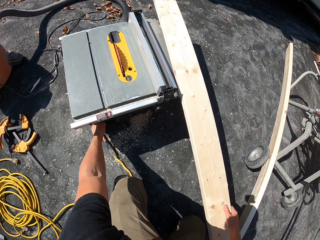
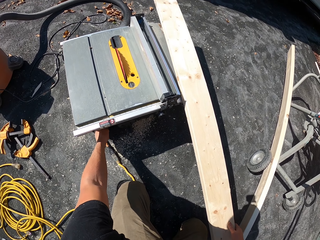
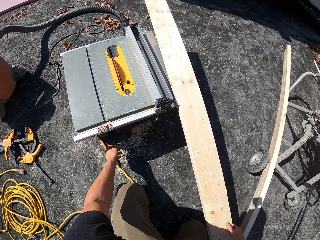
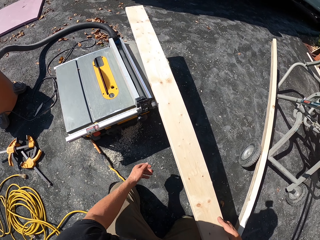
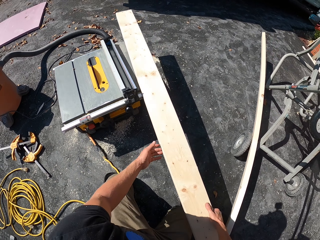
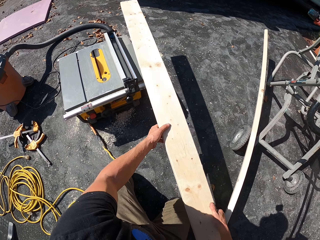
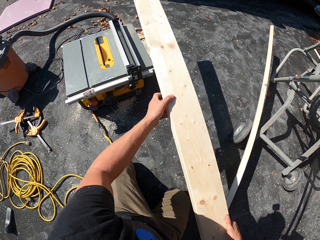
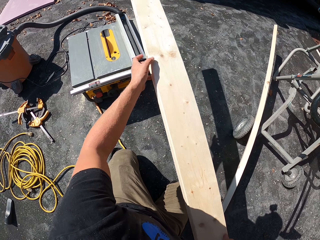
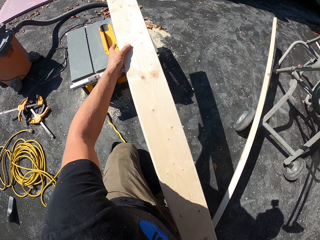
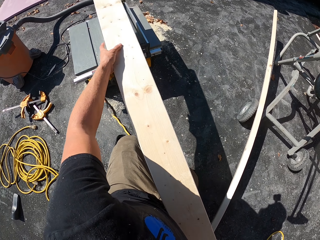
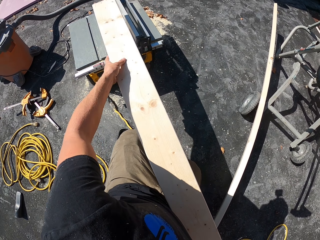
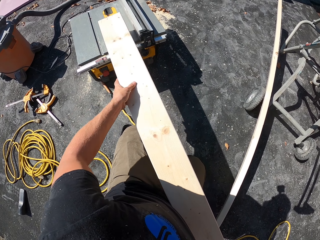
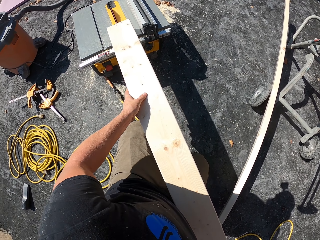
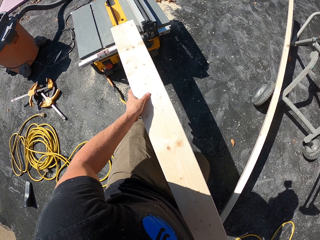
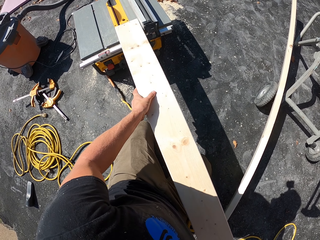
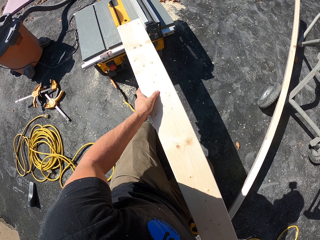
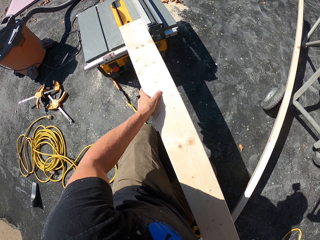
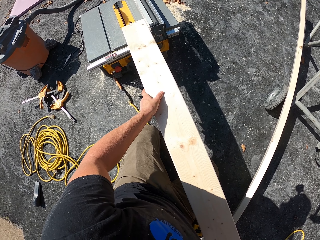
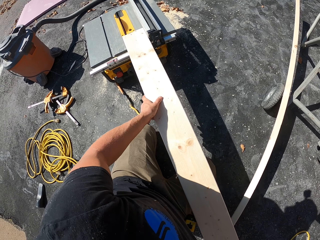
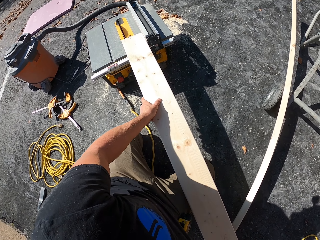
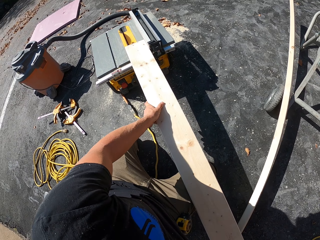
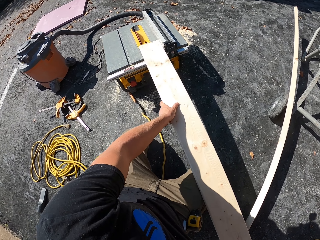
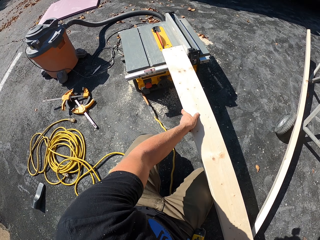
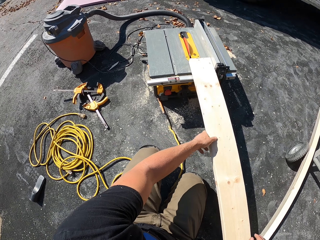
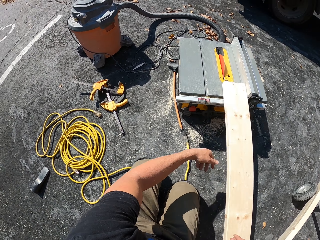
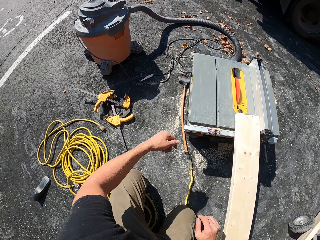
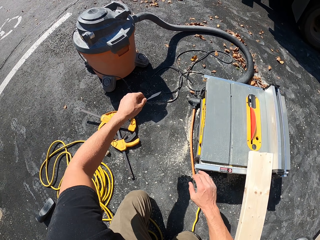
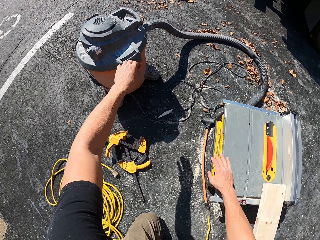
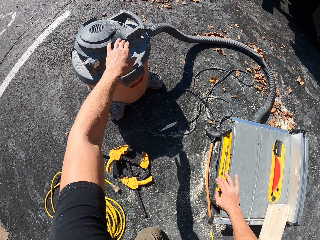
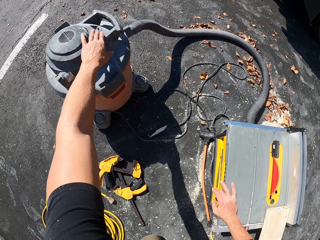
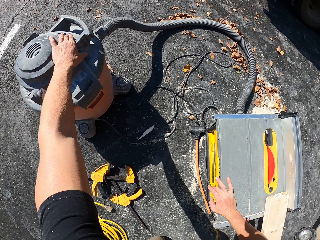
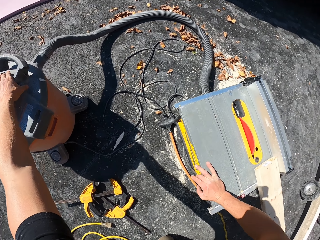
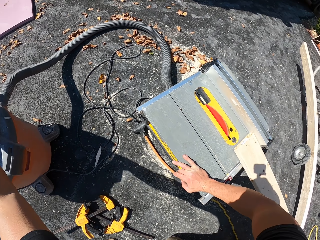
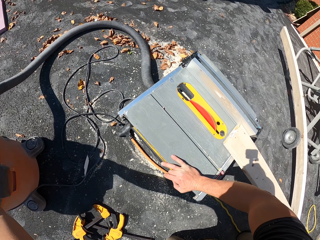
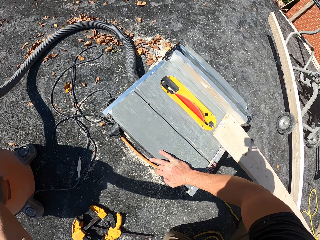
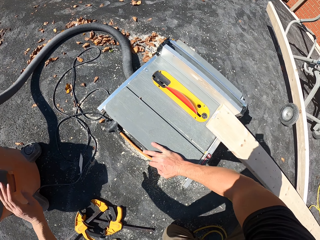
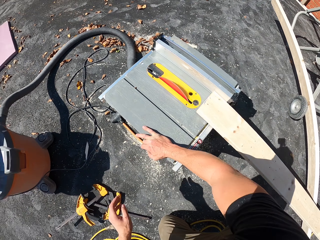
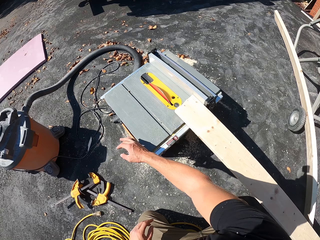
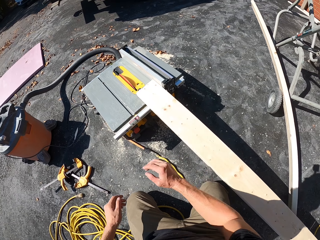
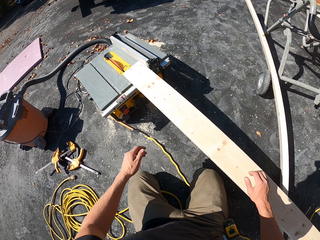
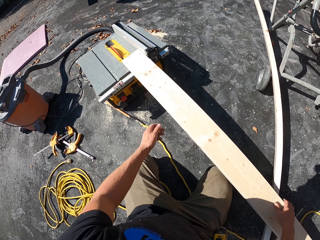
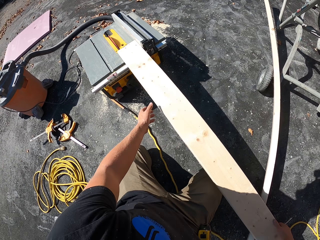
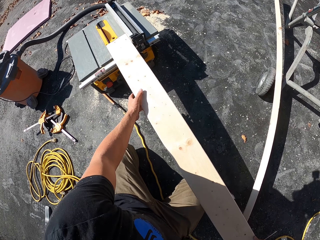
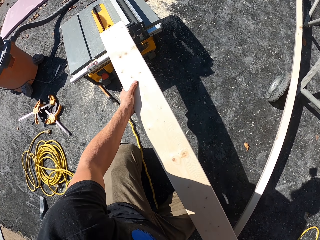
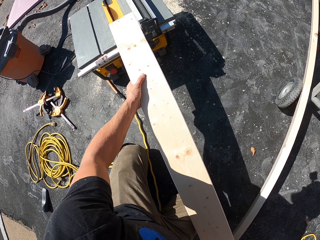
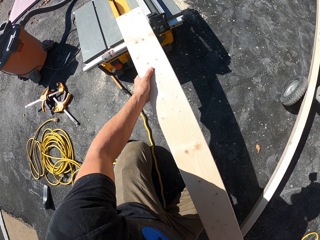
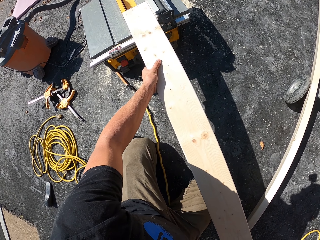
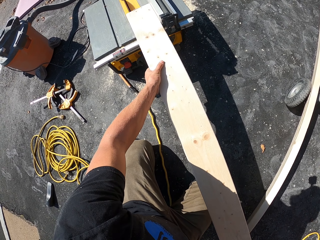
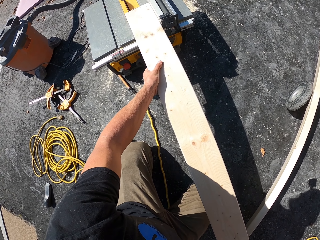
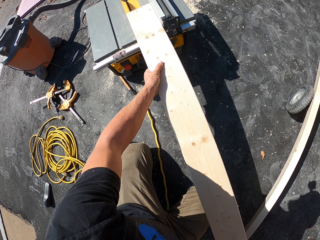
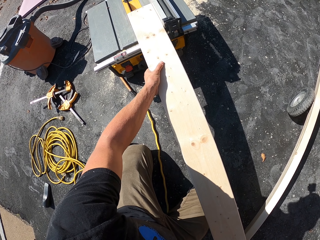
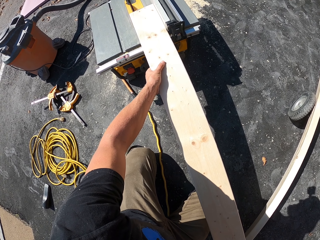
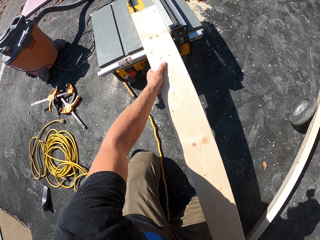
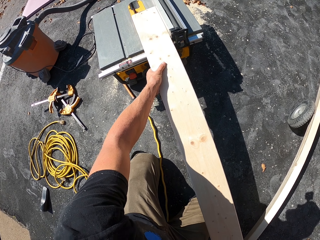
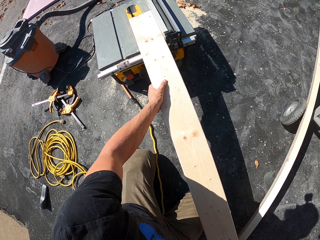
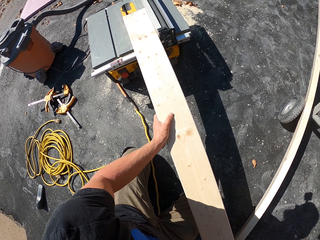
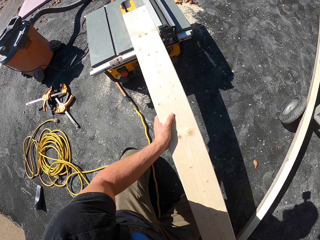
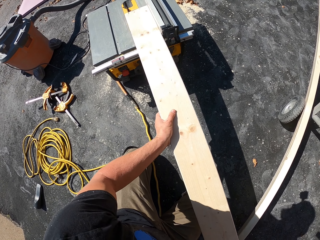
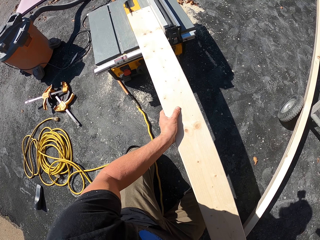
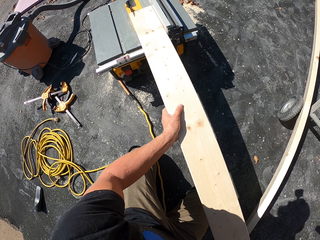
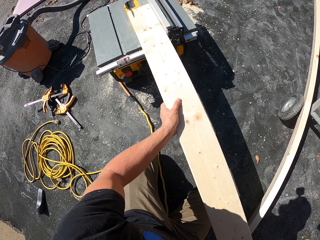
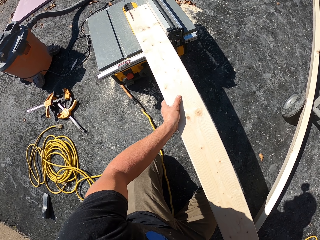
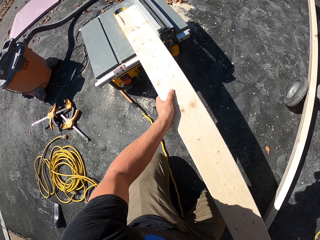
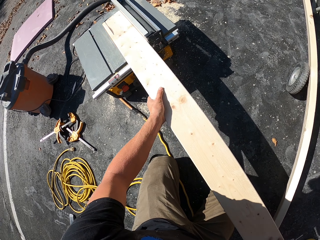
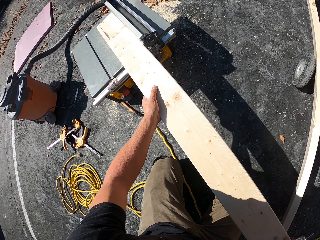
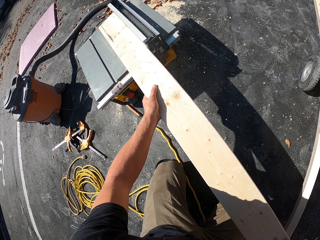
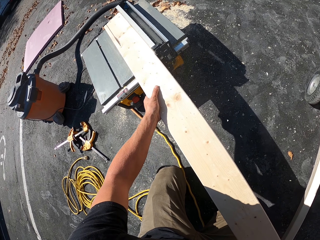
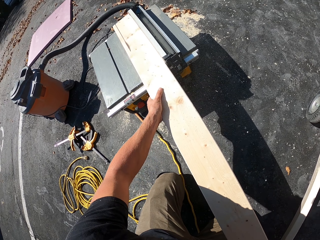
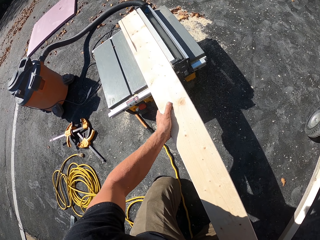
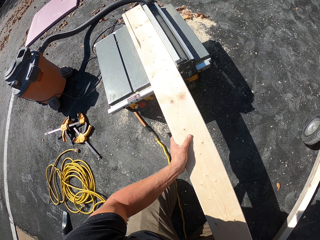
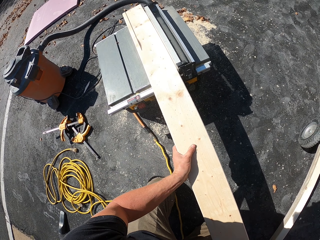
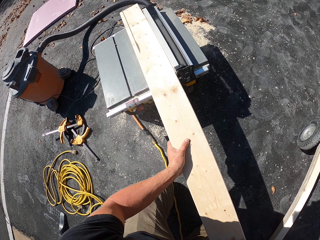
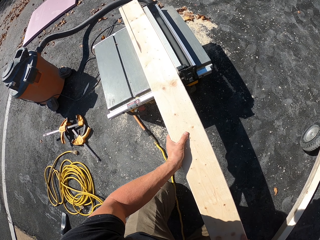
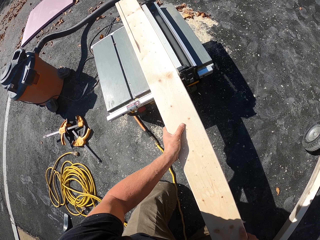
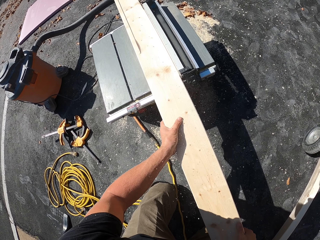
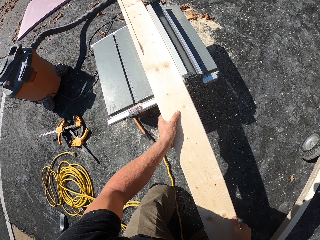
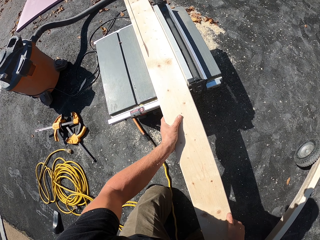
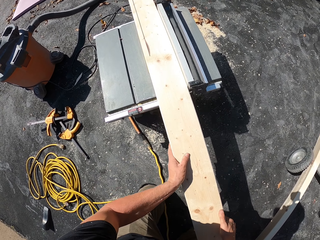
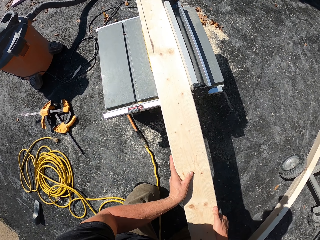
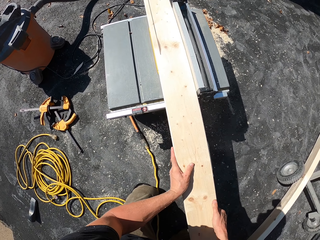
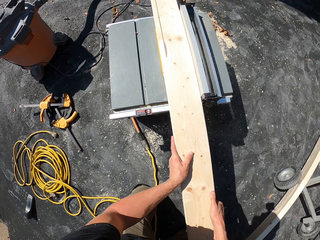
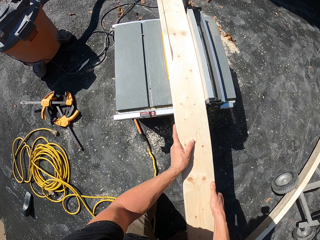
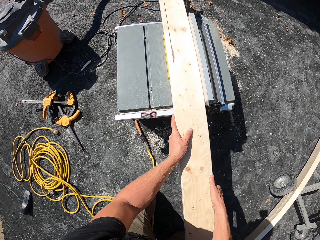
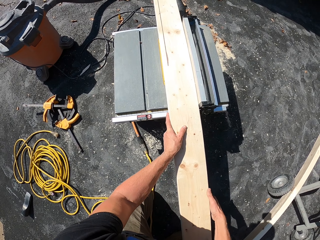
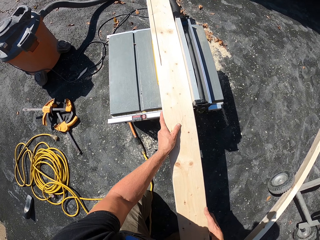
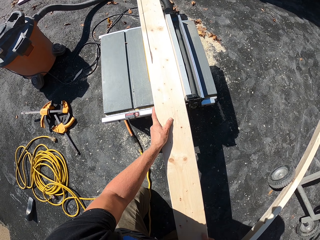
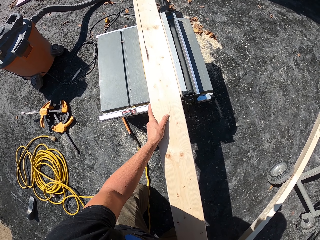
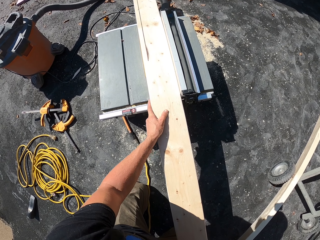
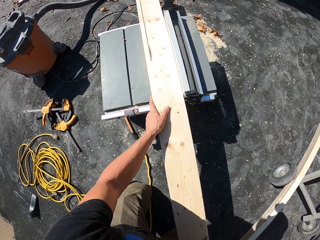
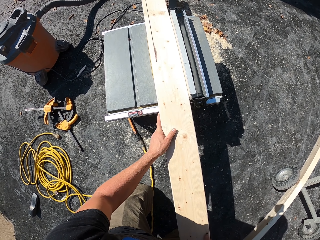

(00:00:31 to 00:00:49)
The camera wearer adjusts something. They move the wood. They turn on the vacuum cleaner or machine. They cut the wood.

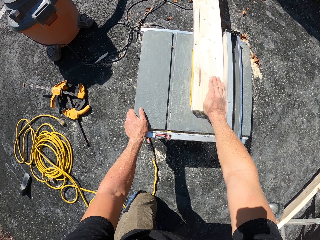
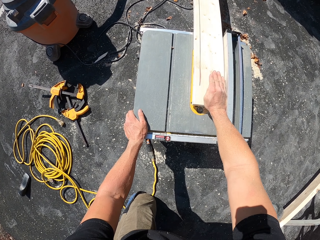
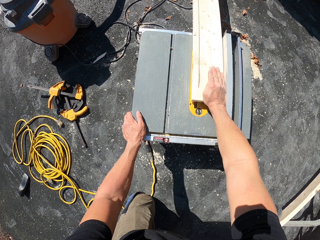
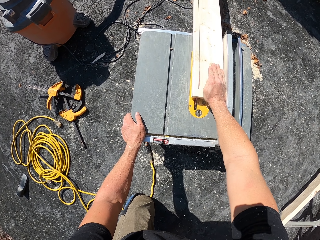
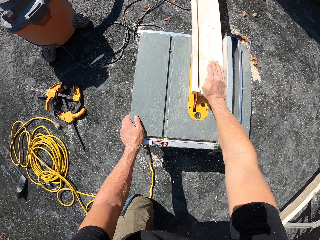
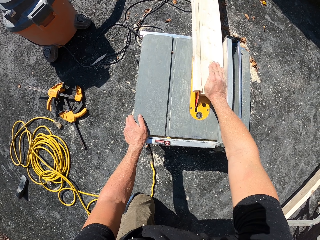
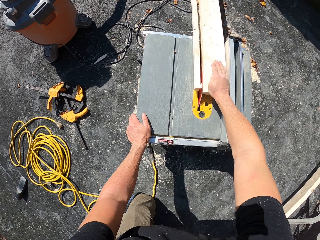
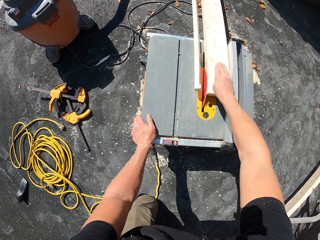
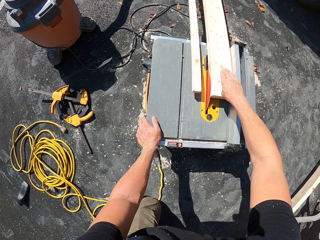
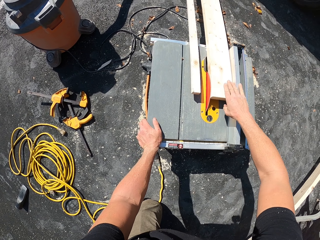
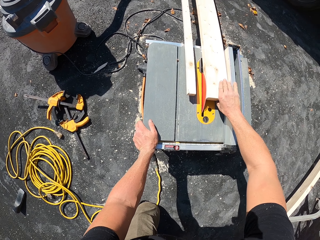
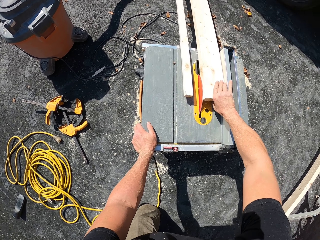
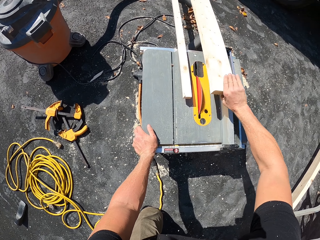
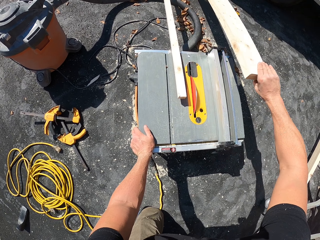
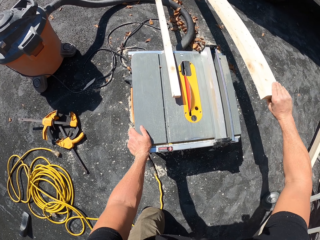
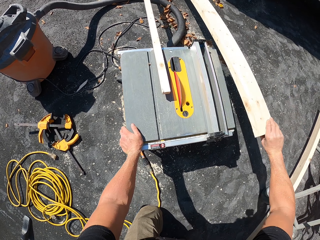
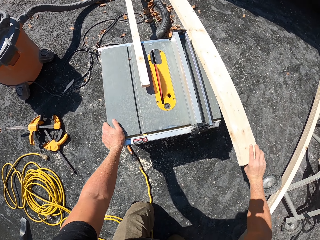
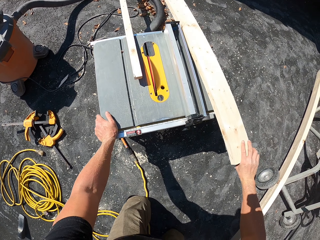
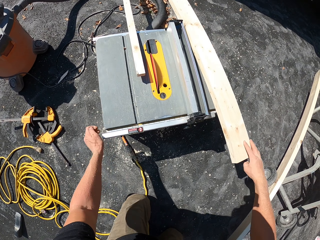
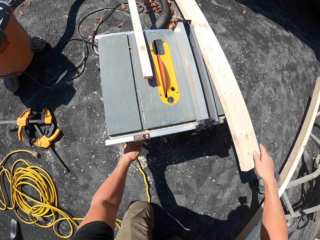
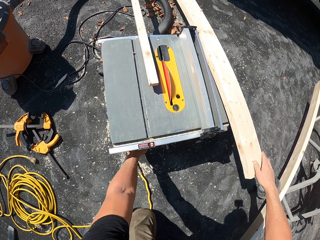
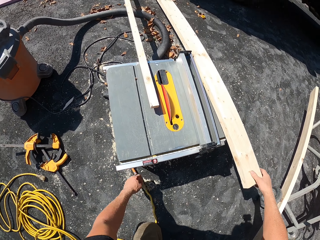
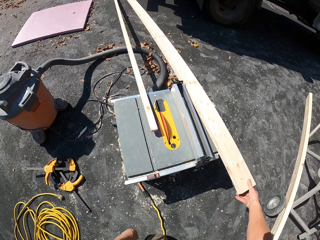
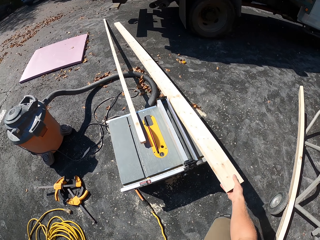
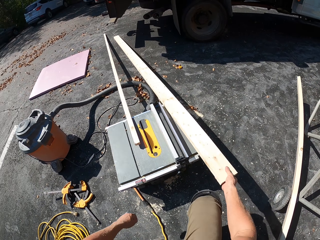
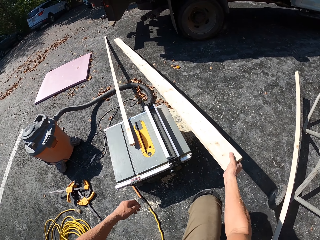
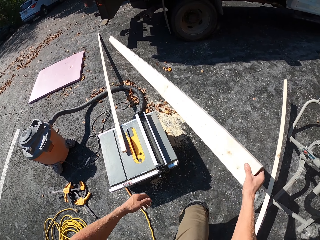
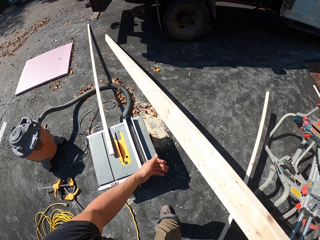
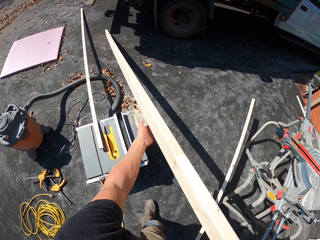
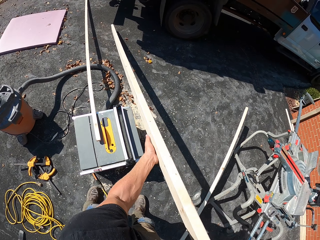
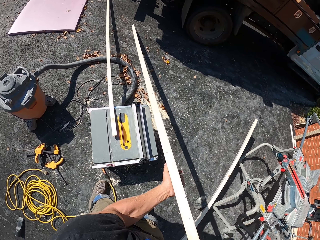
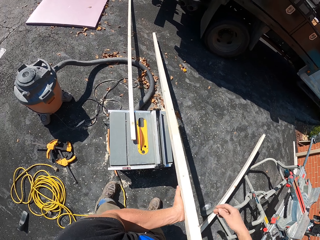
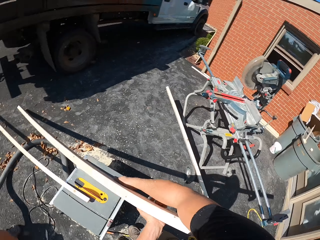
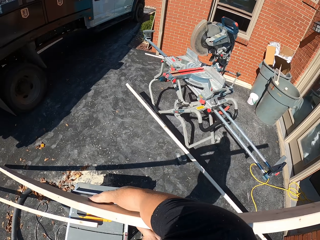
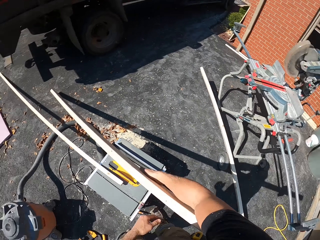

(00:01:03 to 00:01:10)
The camera wearer moves the wood. They turn off the saw. They stand up and drag the wood.
